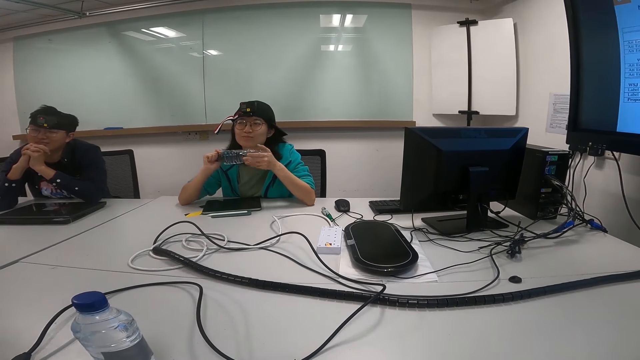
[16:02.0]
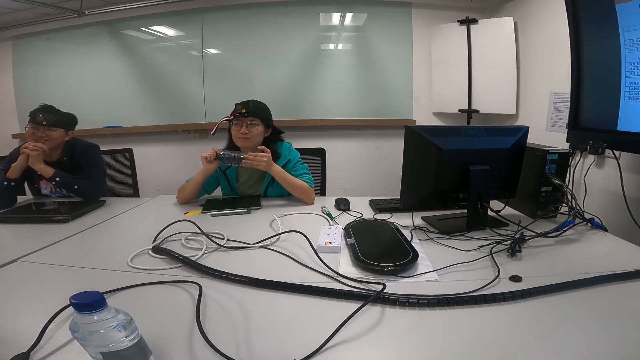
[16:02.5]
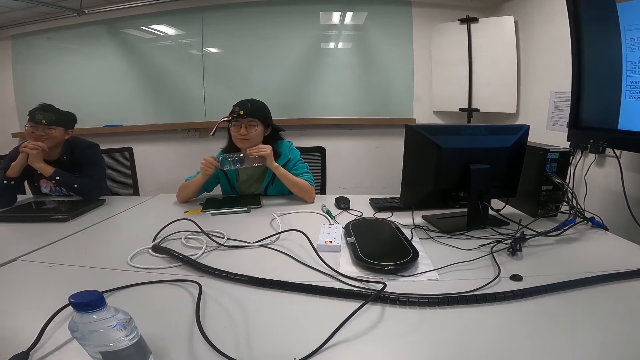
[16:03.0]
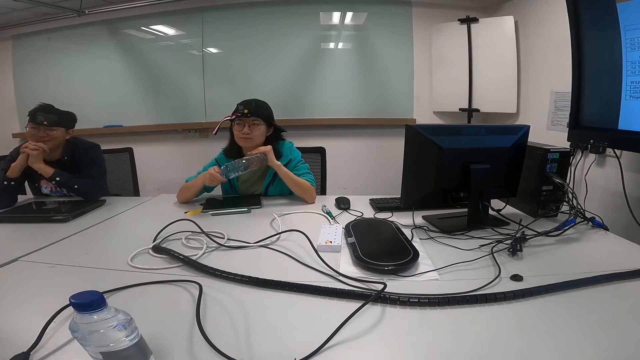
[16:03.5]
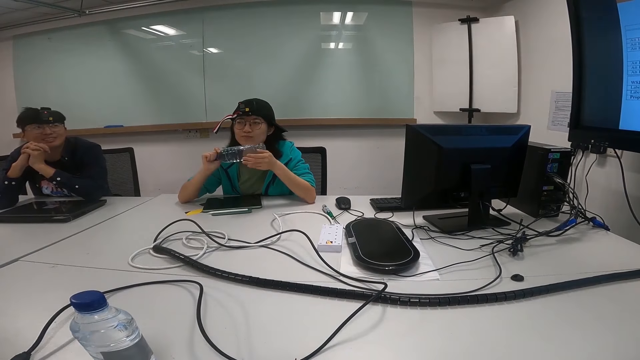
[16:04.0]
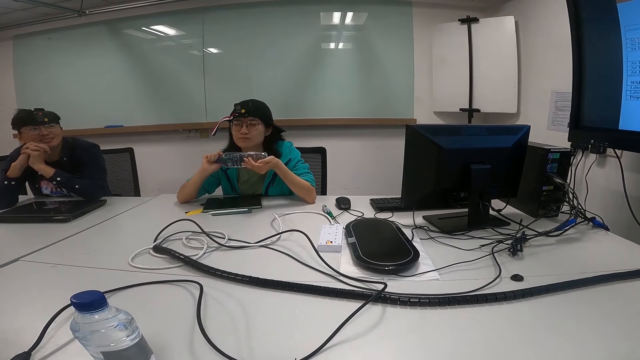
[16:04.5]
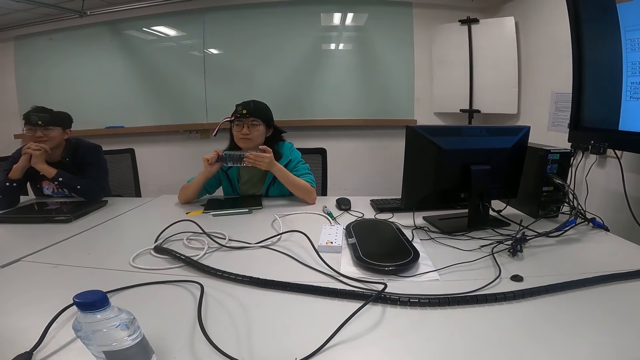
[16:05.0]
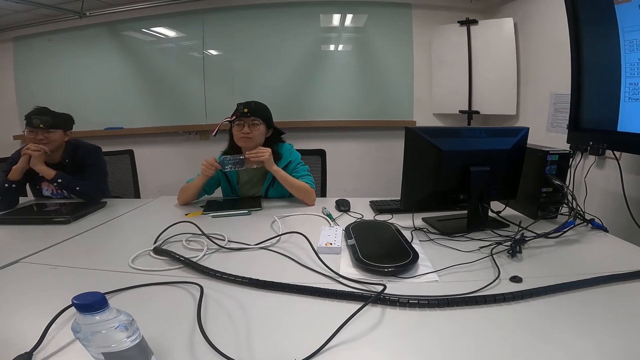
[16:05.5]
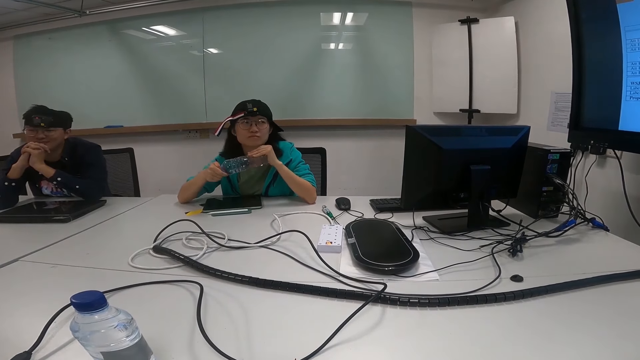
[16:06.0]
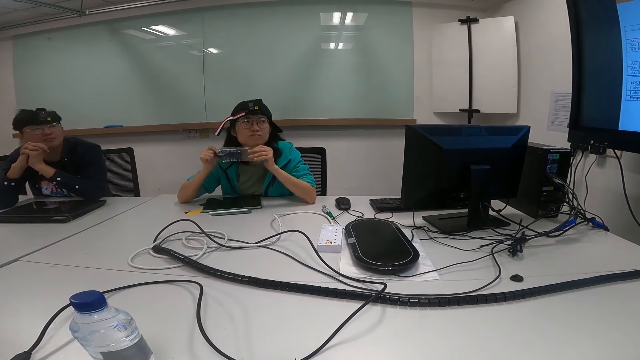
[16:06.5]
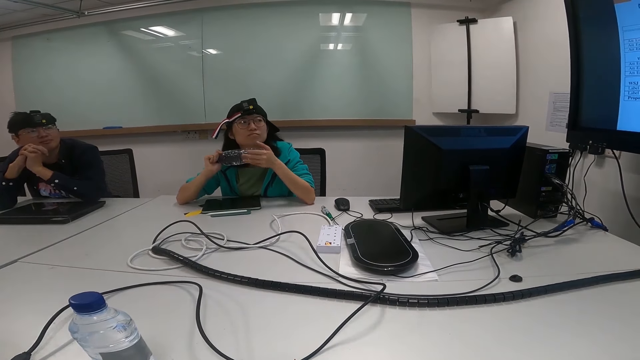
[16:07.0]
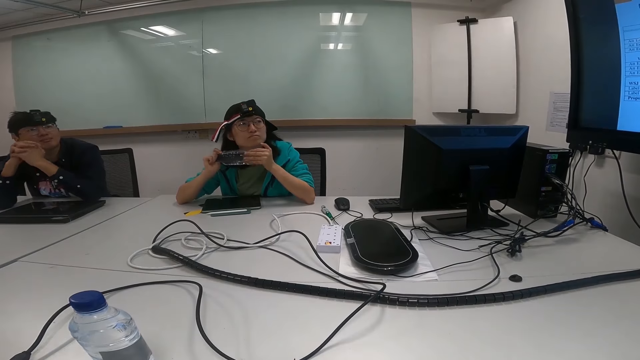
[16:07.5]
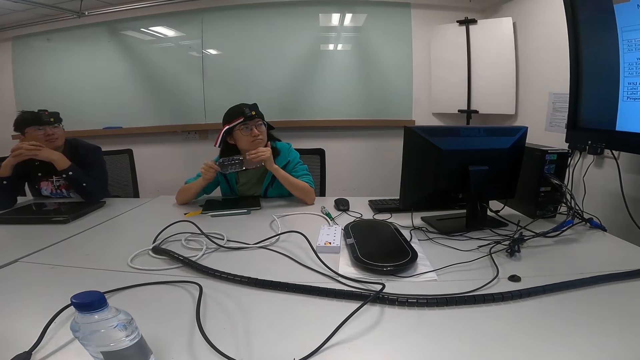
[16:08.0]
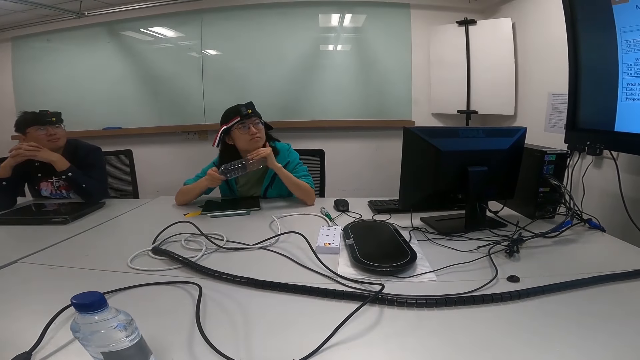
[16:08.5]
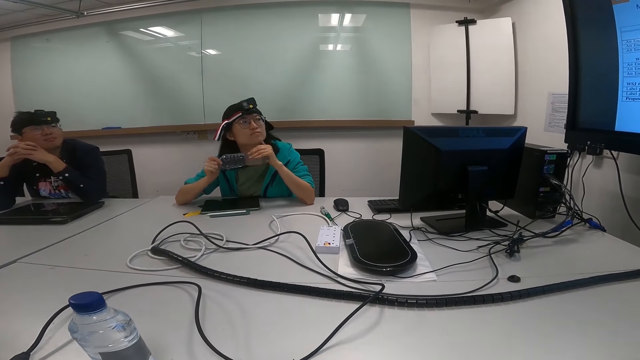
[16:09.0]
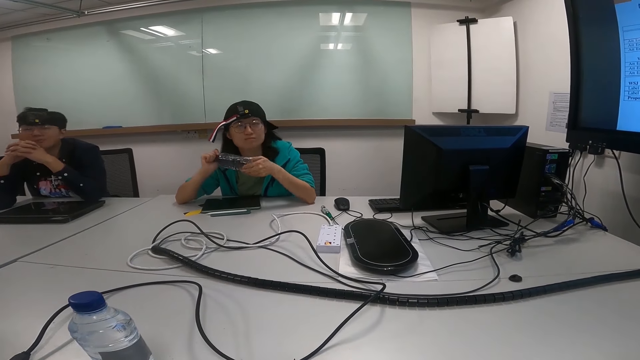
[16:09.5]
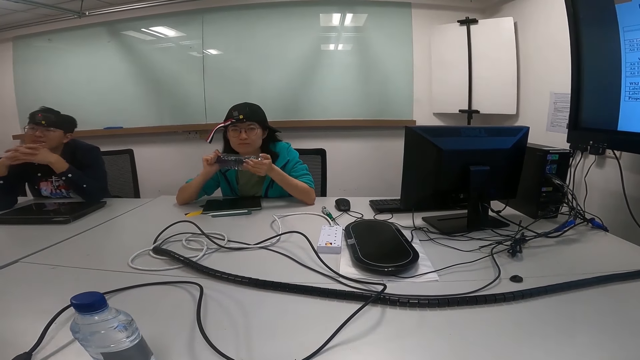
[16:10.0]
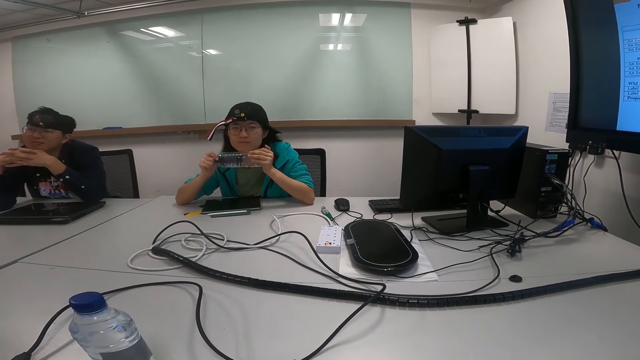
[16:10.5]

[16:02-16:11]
A man nods the head. Another man turns to the side and nods the head. The first man nods the head and turns to the screen.

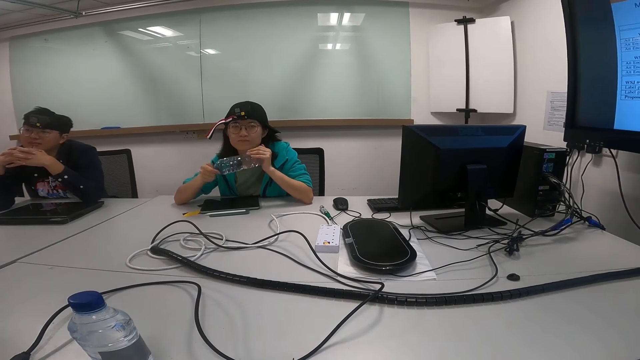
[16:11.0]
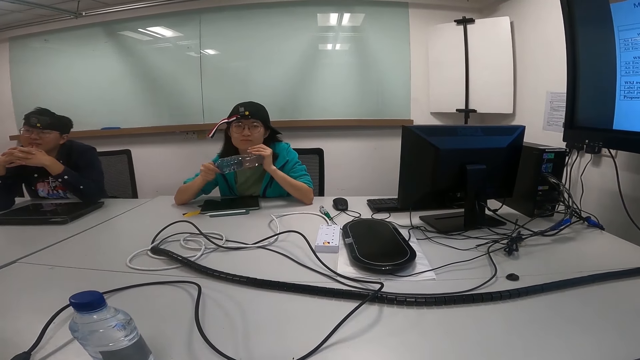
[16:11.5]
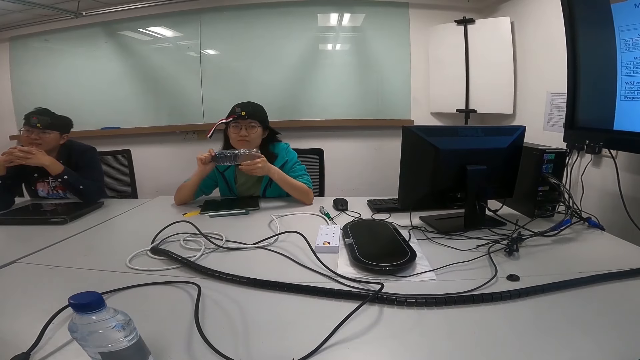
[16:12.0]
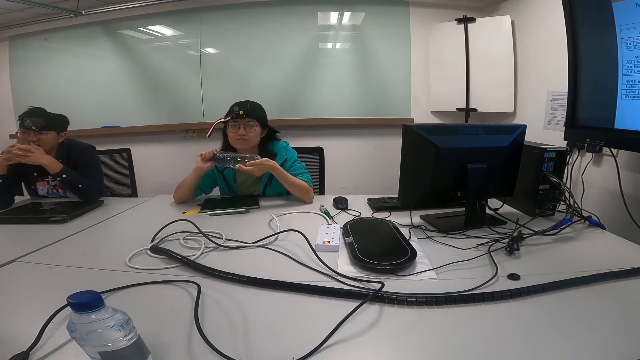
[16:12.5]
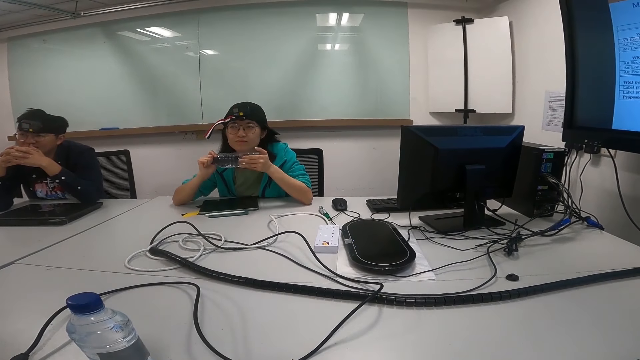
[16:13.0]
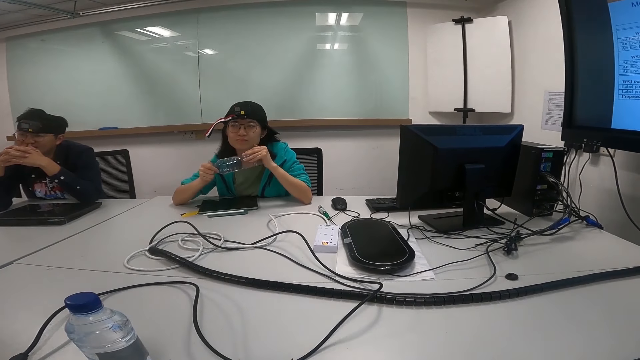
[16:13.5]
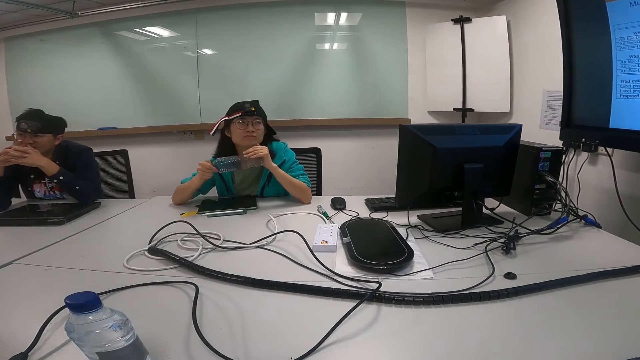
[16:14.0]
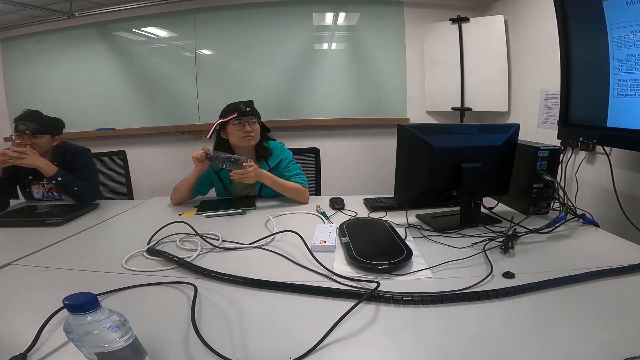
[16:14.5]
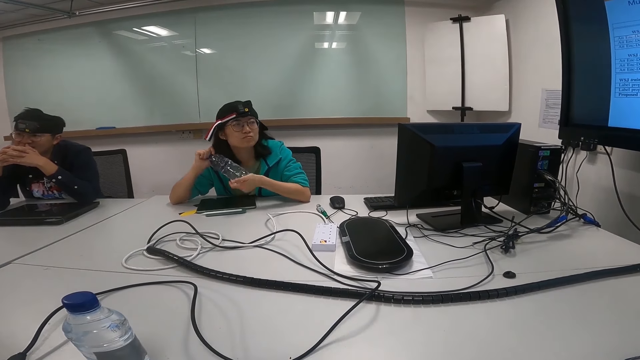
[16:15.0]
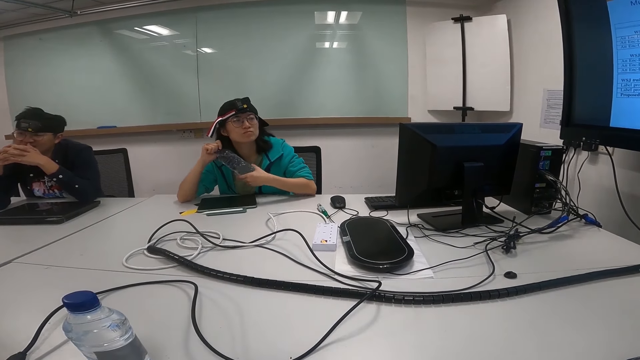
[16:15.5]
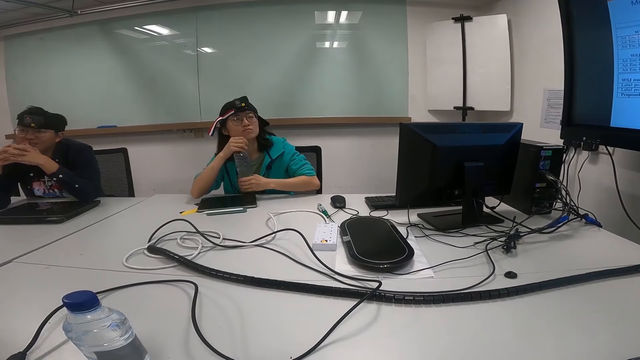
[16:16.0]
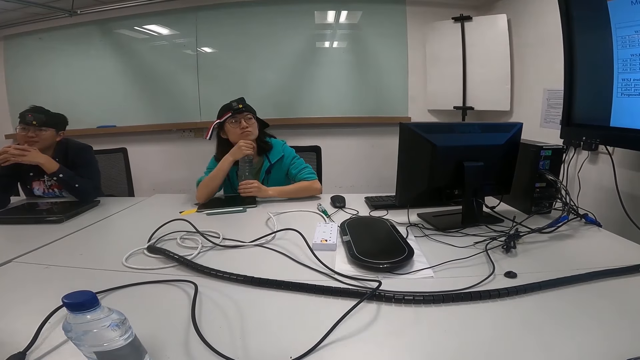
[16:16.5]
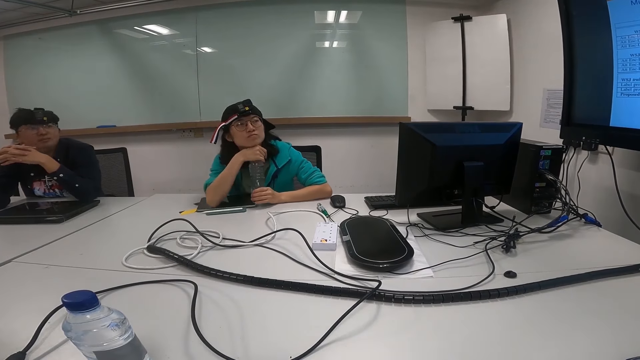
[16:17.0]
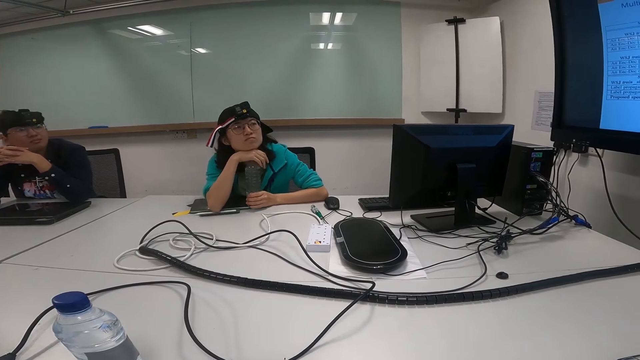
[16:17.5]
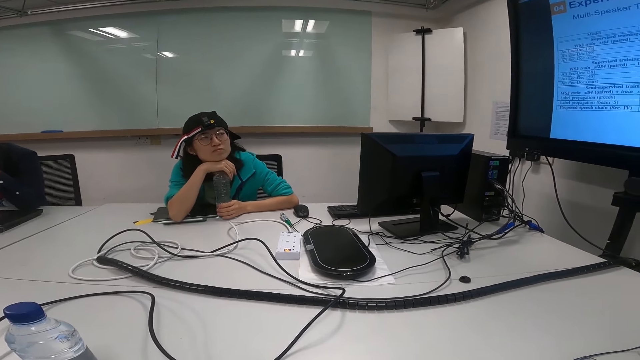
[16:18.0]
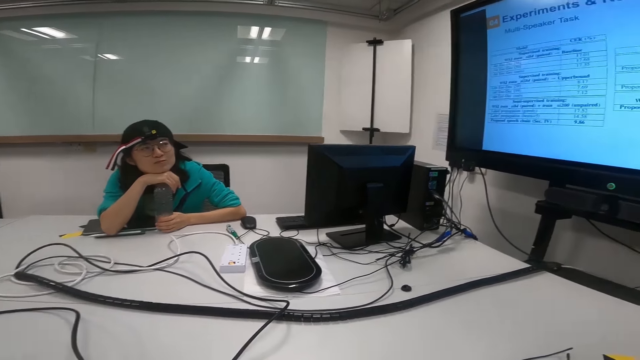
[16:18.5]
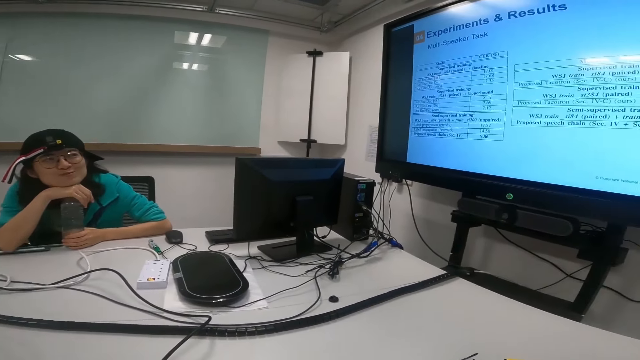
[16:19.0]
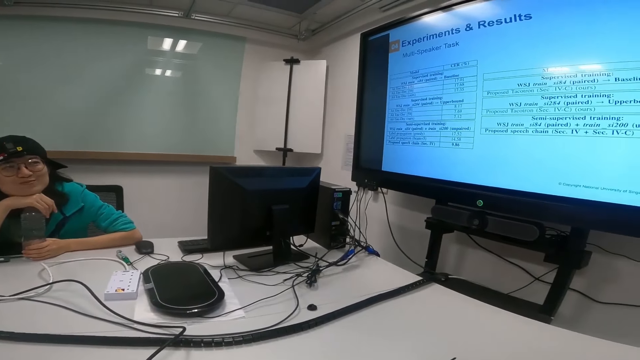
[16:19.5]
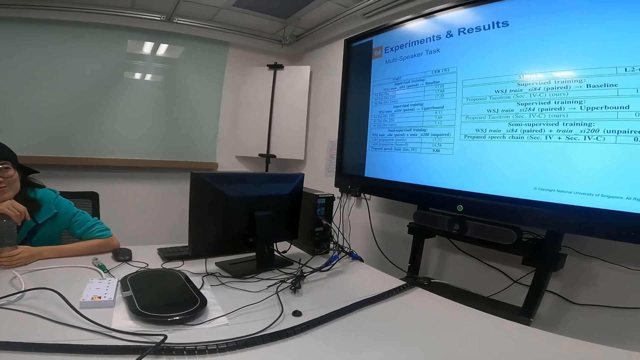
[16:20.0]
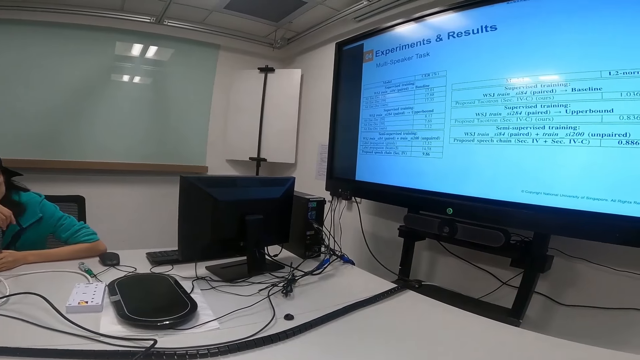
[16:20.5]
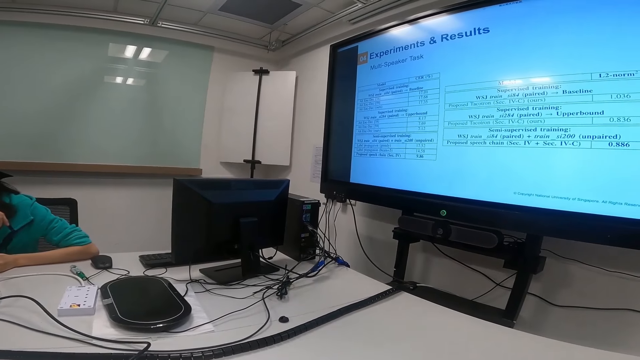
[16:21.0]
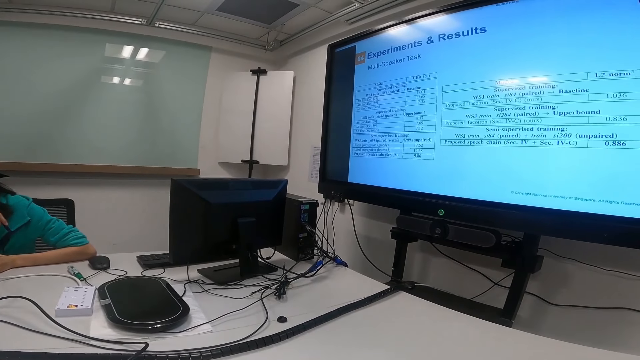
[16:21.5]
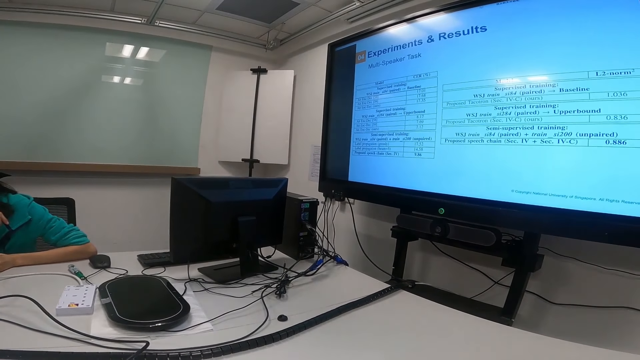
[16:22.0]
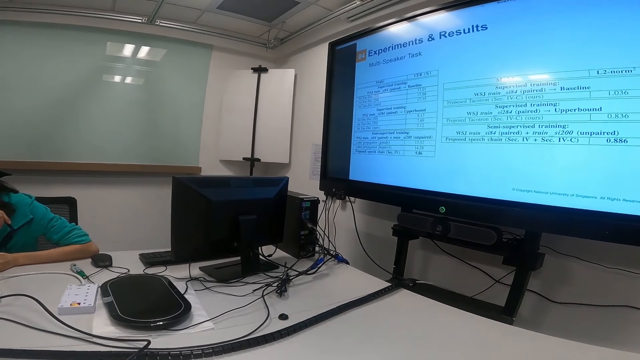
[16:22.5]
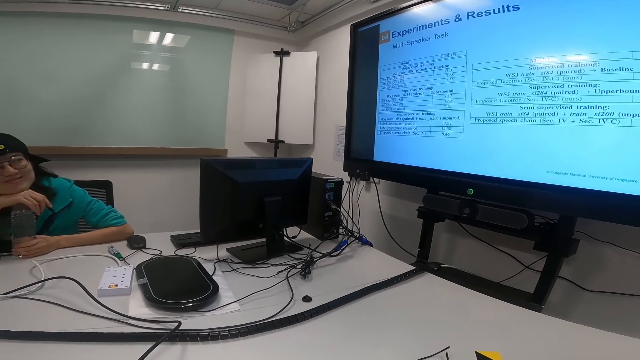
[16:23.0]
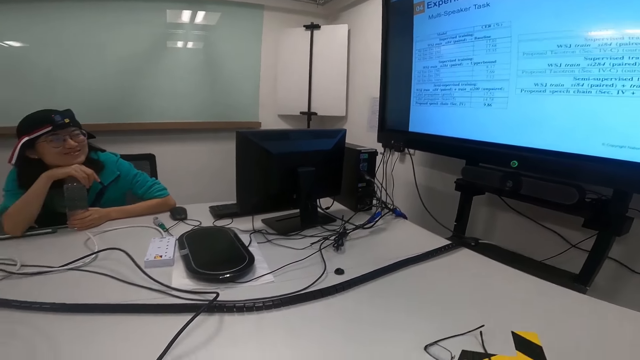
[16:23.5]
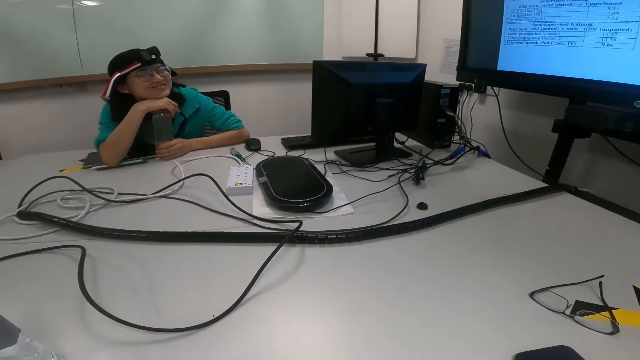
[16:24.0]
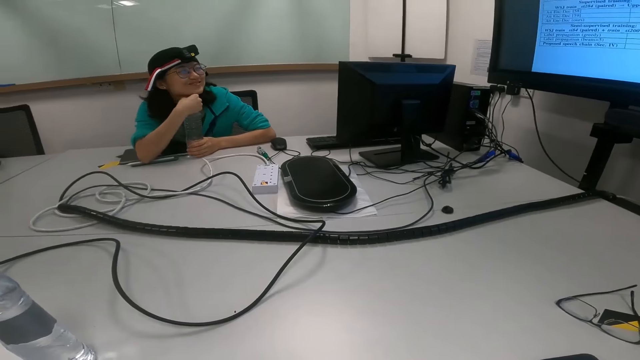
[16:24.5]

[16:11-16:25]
A man rotates the water bottle. The man turns to the screen. The man holds the bottle. The camera wearer turns to the side. They look at the screen. They turn to the side.
